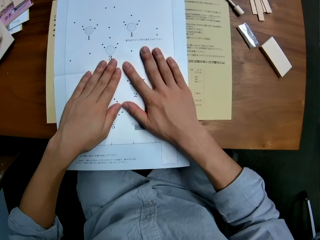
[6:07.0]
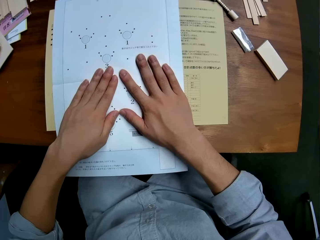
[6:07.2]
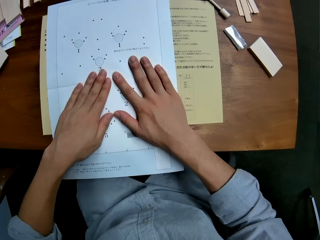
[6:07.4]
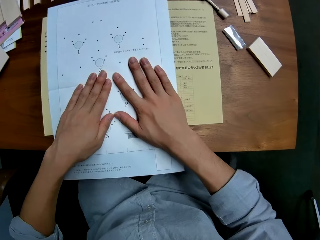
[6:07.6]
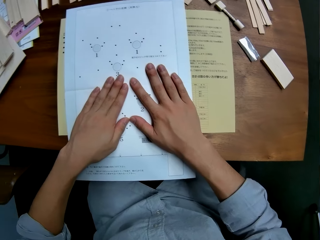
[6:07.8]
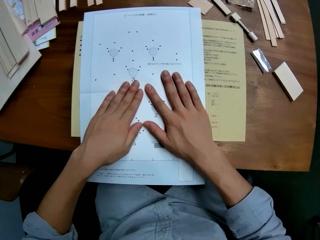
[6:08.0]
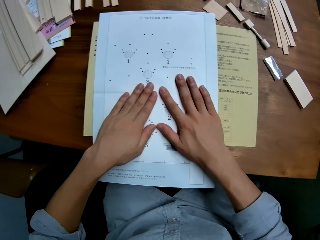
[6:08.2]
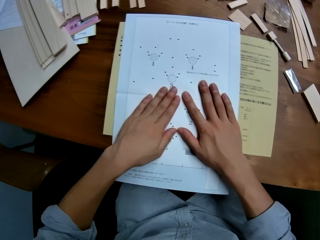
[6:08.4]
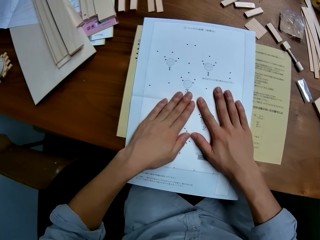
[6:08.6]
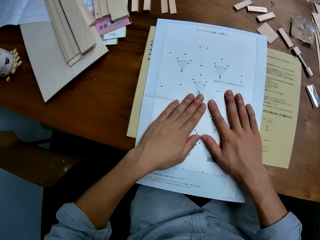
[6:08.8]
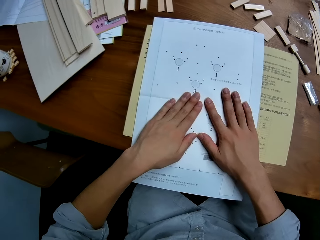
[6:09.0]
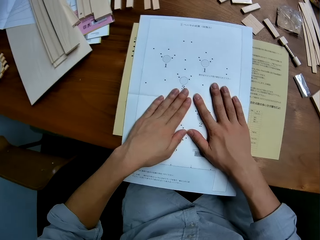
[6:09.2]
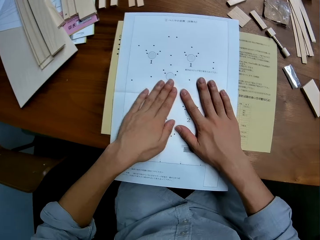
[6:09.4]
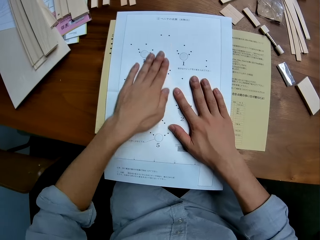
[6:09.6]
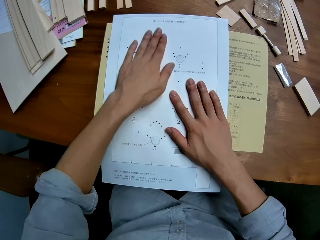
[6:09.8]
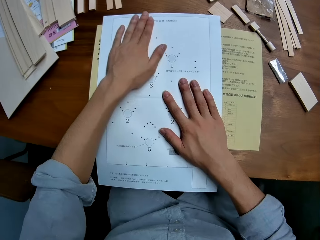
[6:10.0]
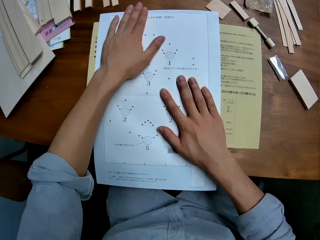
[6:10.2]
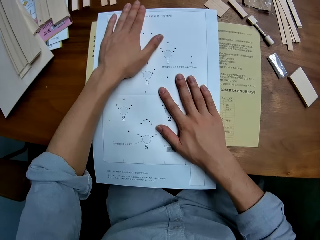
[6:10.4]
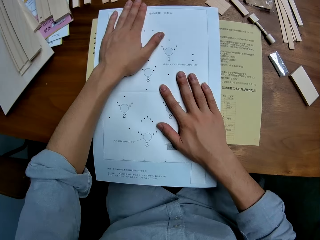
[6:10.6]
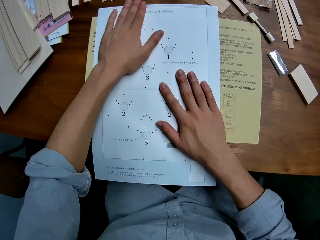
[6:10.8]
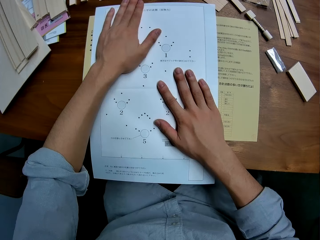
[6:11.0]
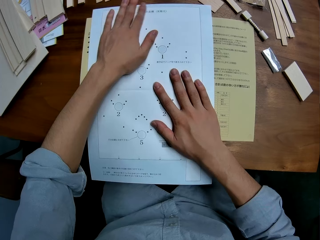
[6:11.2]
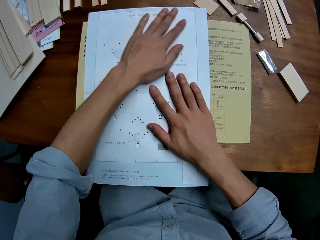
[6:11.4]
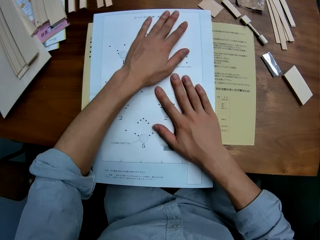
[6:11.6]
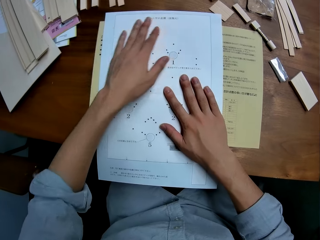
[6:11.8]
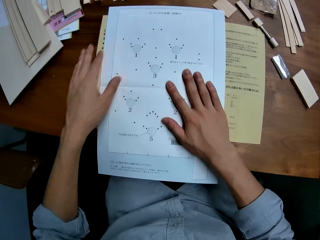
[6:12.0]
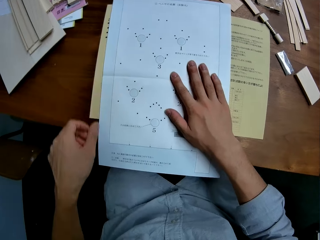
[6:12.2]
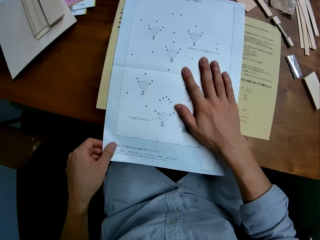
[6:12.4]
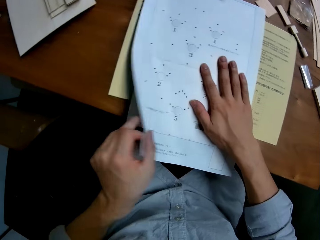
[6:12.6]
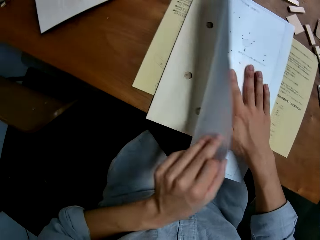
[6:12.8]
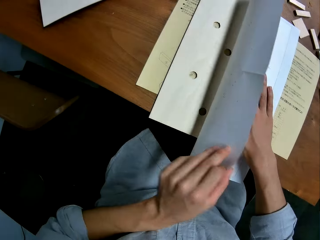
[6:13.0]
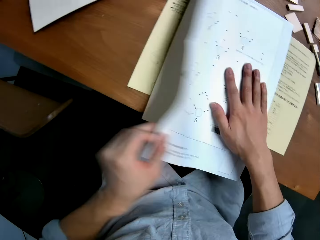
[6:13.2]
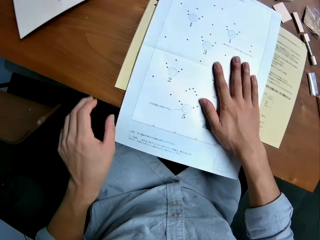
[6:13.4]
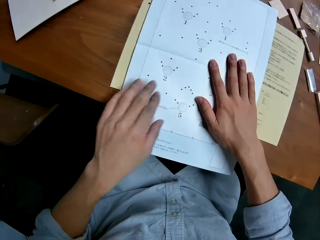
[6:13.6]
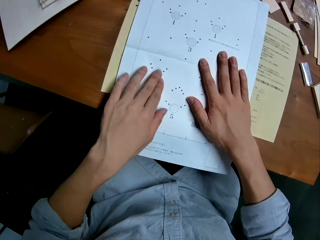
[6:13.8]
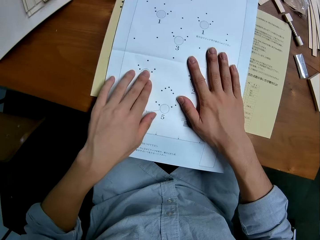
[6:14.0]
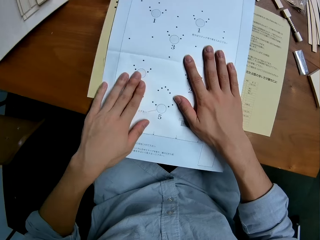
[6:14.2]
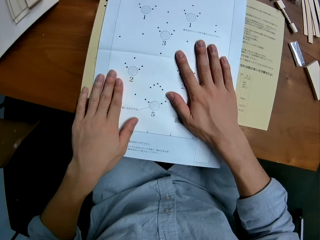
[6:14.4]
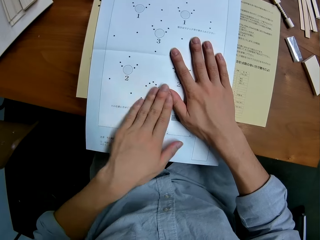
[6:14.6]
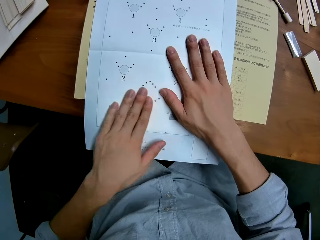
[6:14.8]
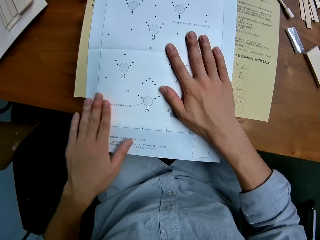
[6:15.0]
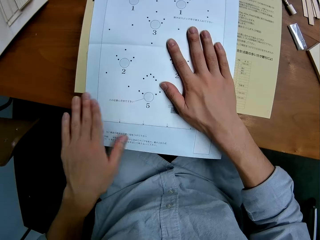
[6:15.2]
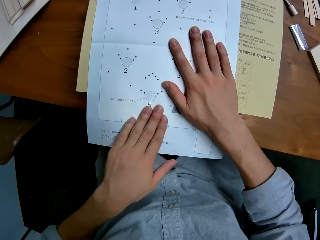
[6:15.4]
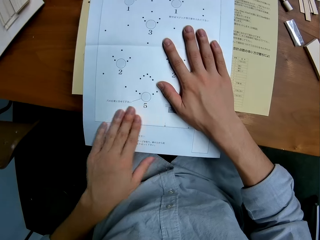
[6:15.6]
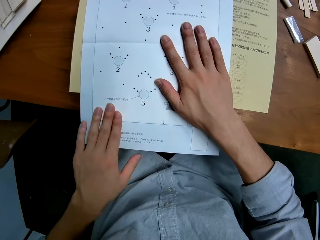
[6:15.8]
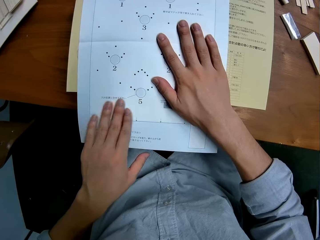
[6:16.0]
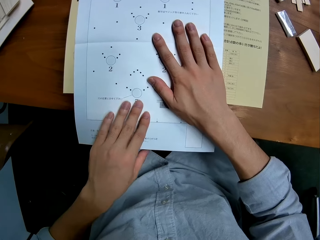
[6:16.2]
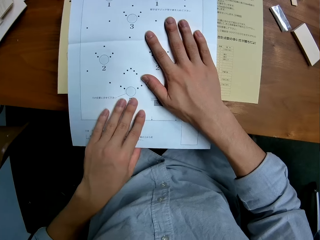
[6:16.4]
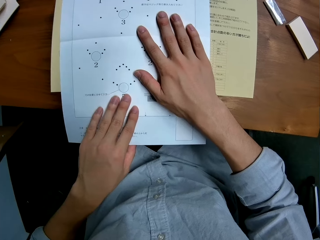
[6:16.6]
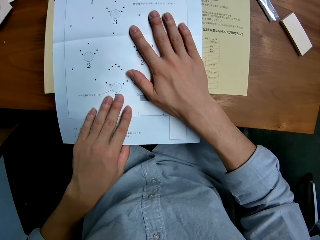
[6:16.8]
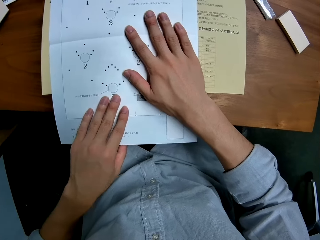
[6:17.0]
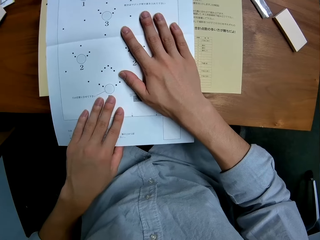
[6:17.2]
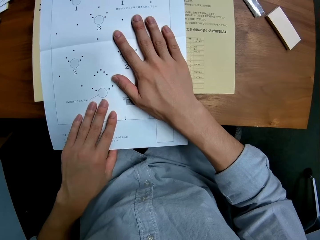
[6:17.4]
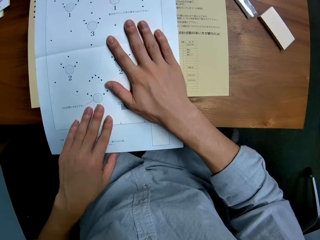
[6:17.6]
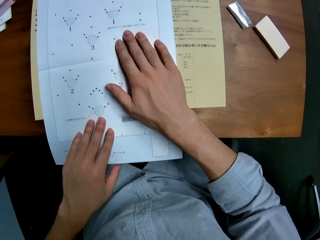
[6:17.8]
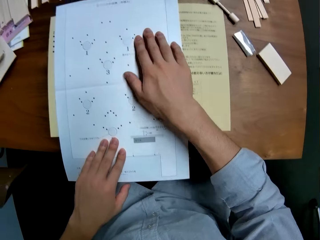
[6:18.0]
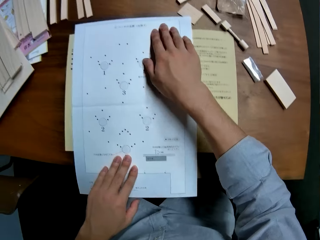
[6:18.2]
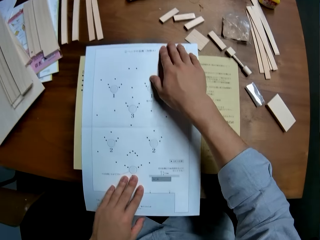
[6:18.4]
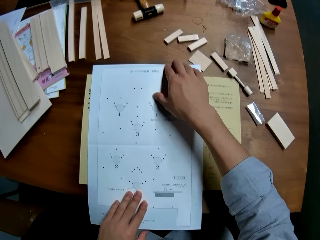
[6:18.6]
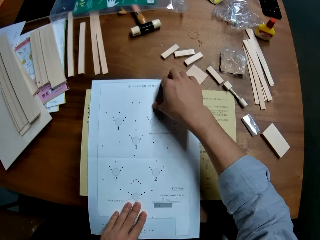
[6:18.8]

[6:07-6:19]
The camera wearer looks around the table. He moves his hand against the paper. He flips the paper, puts down the paper and holds down the paper. He moves his hand against the paper.

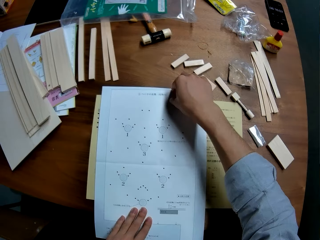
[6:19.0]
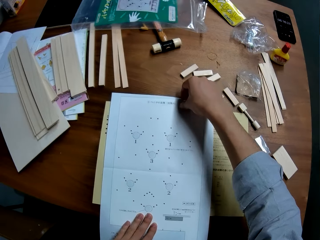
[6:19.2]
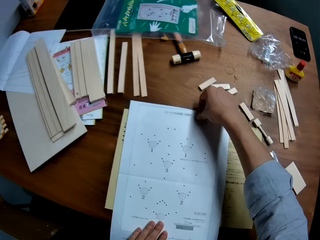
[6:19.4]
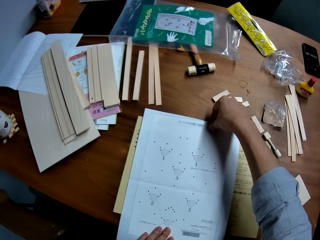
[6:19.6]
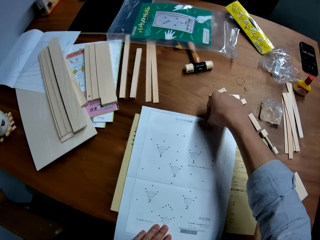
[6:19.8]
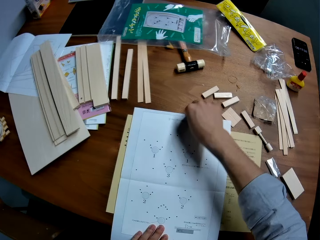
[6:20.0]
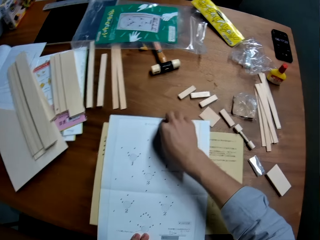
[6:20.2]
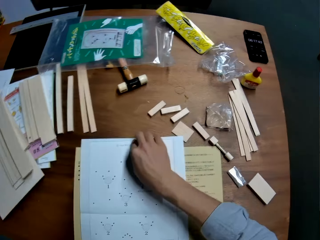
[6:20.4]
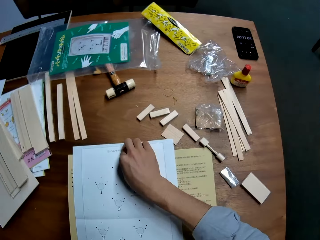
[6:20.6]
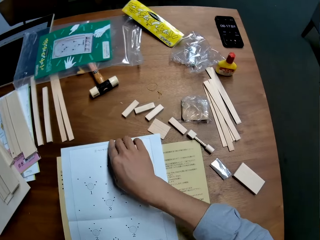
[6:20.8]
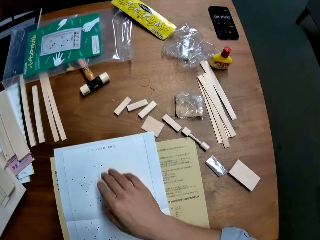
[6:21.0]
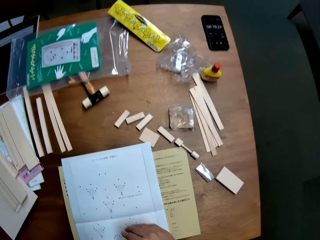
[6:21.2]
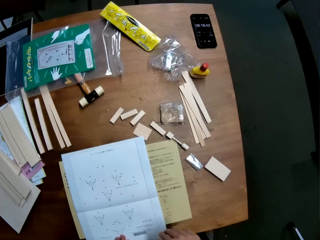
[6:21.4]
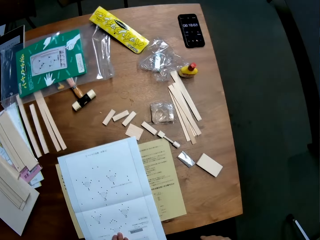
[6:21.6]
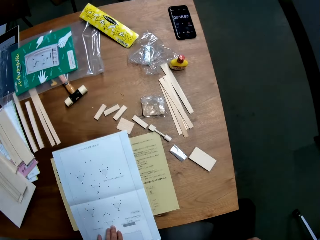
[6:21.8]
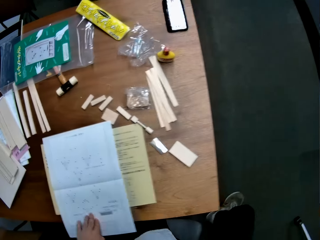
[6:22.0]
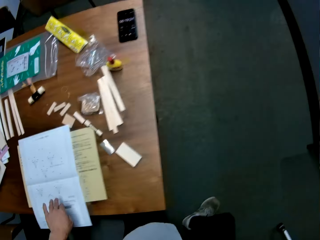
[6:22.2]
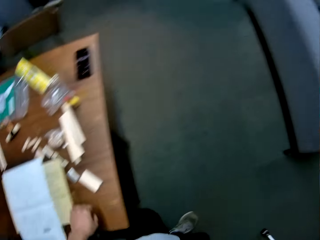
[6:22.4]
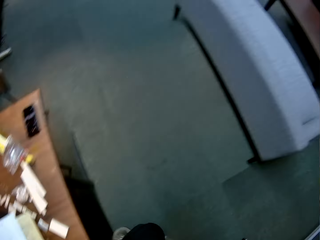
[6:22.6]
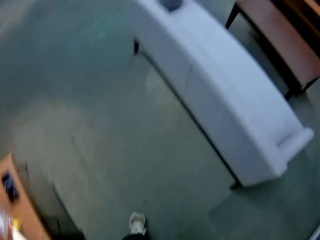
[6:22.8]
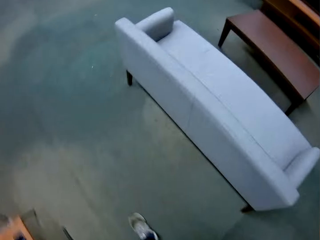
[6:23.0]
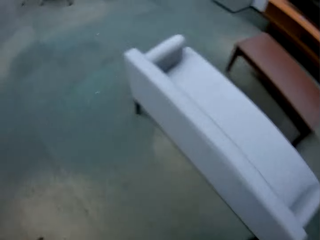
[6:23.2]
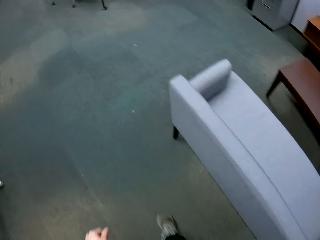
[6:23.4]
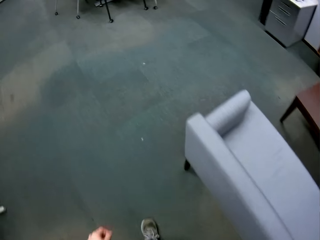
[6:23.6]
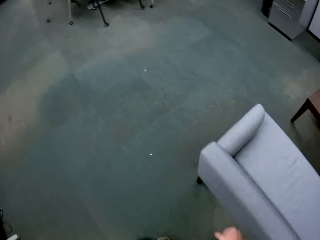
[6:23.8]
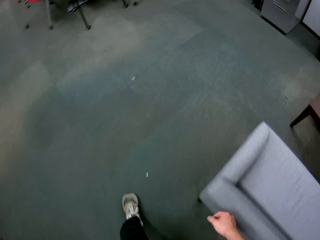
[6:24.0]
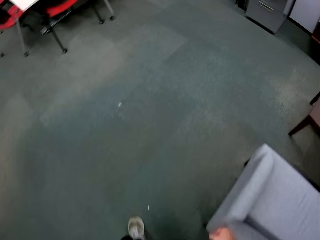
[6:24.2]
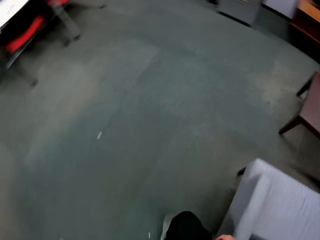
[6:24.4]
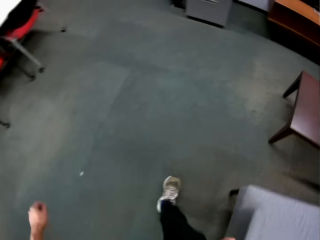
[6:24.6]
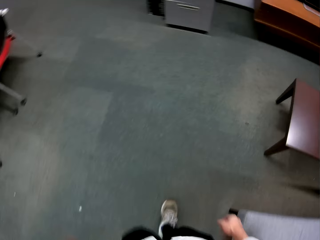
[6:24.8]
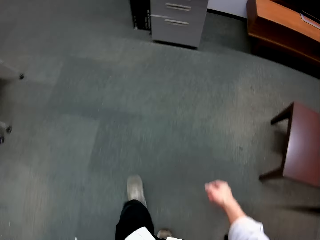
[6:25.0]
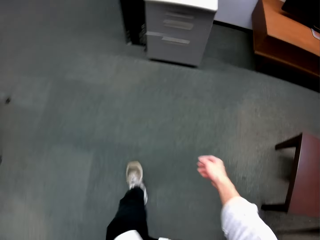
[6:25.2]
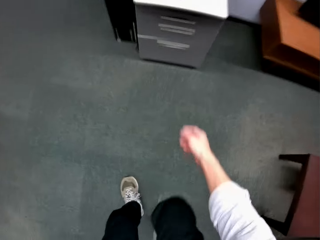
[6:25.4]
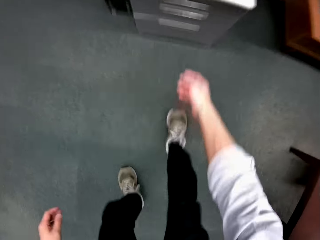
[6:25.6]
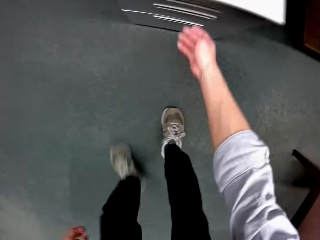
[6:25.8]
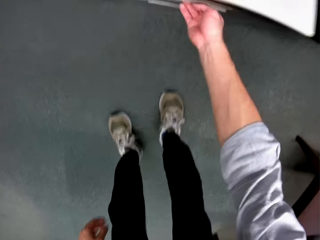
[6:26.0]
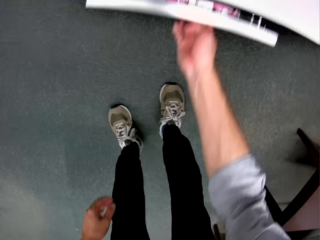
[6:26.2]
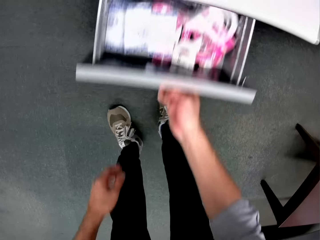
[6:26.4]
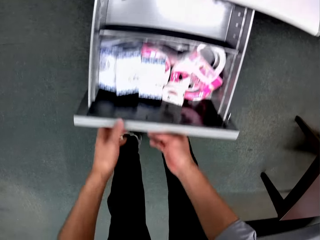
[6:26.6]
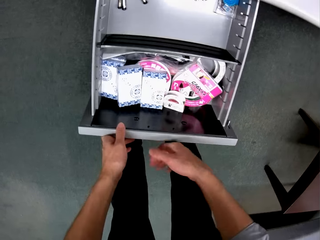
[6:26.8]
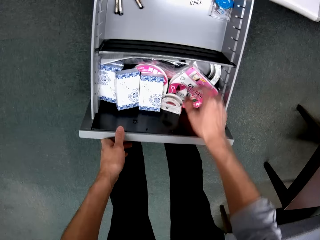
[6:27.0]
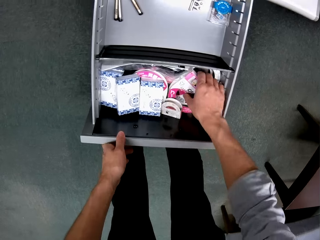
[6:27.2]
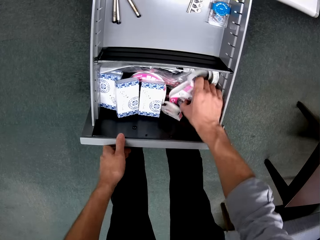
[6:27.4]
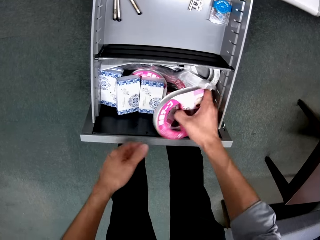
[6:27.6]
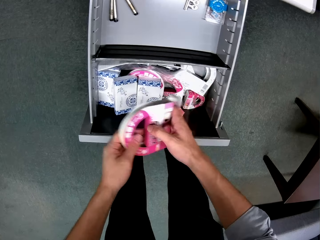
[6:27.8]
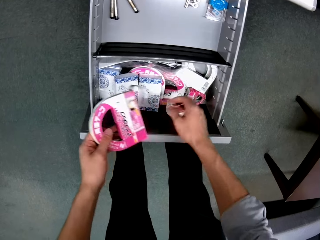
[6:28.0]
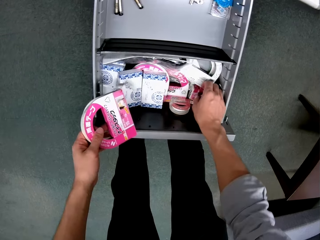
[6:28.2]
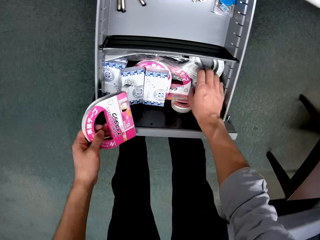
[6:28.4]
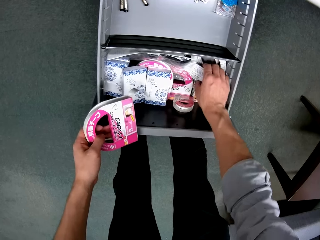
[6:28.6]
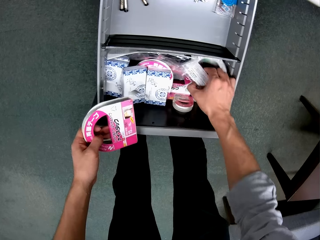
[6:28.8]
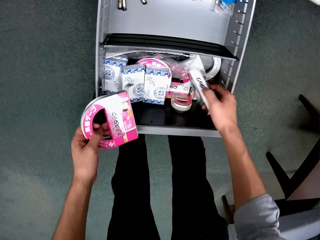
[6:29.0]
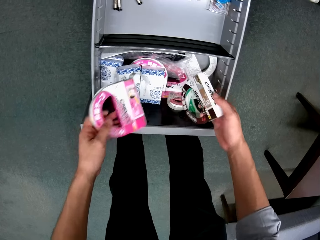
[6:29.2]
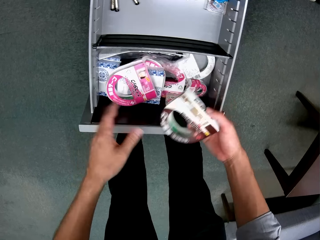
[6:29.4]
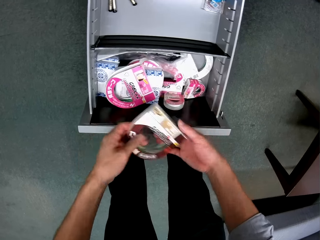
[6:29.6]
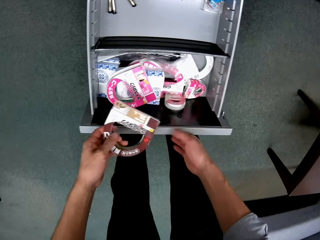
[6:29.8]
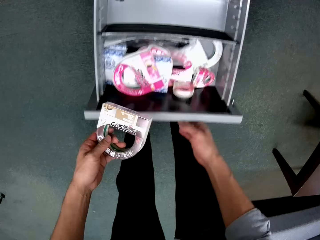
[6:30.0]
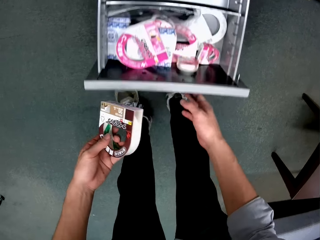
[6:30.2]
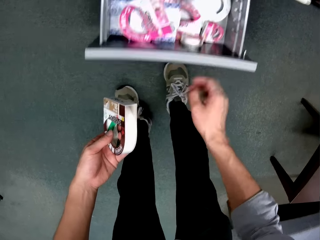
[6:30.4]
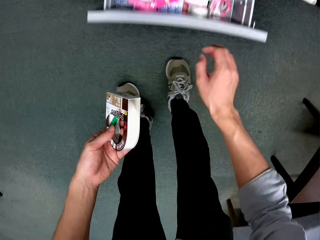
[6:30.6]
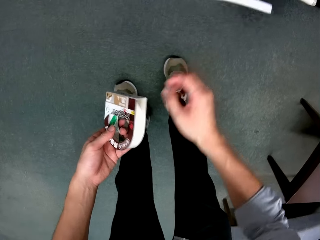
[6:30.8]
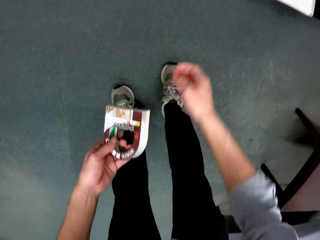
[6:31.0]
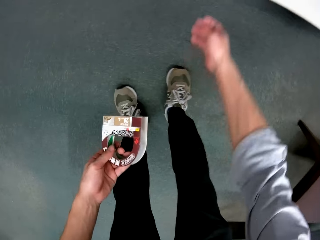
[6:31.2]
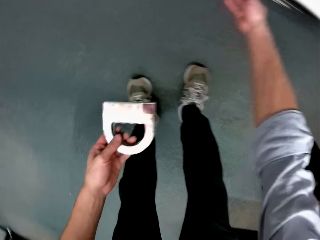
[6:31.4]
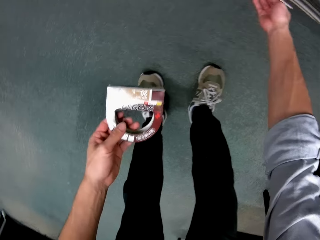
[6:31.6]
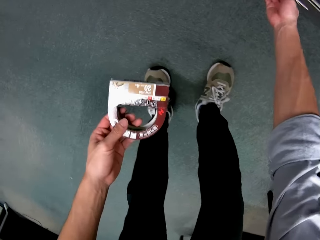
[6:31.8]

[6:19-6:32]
The camera wearer holds the edge of the paper. They stand beside the table. They walk away from the table to another part of the room. They bend beside the drawers. They pull the drawer. They touch the masking tape and lift the masking tape. They hold the masking tape with the other hand. They hold the masking tape. They throw the masking tape inside the drawer. They hold the masking tape with the other hand. They push in the drawer.
